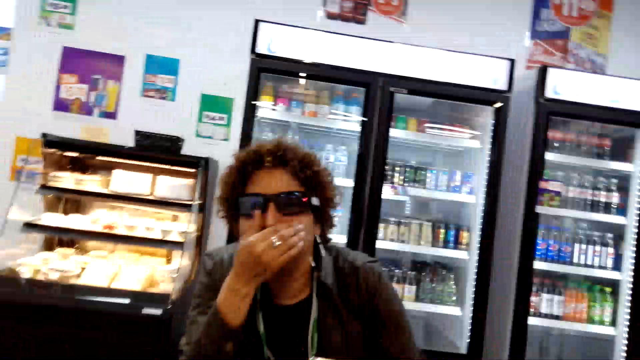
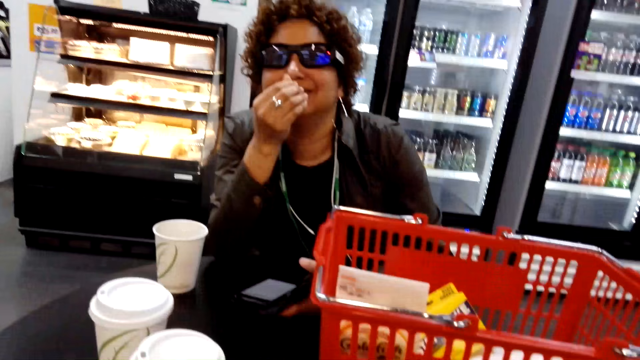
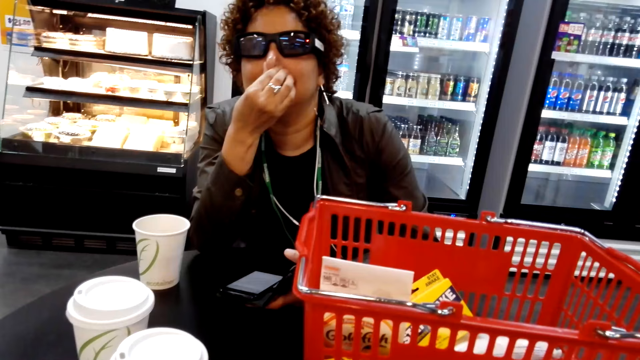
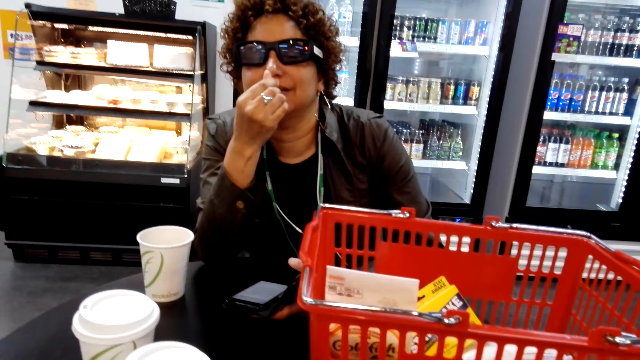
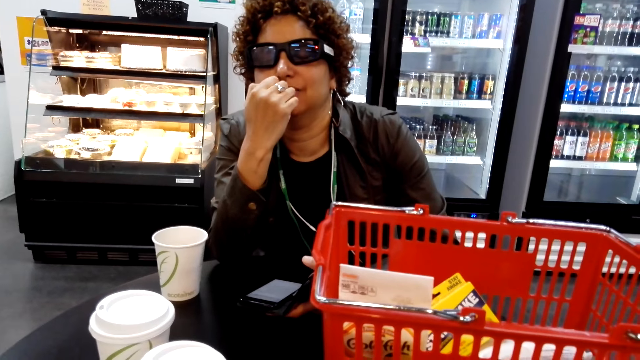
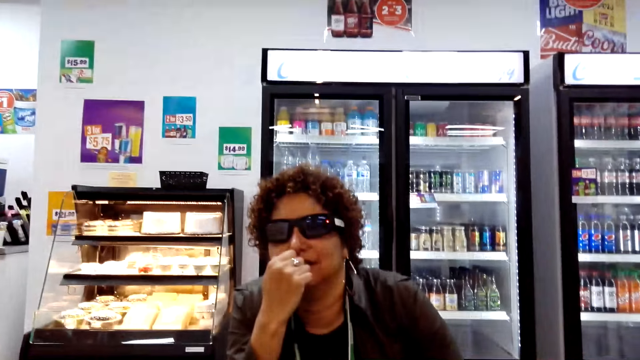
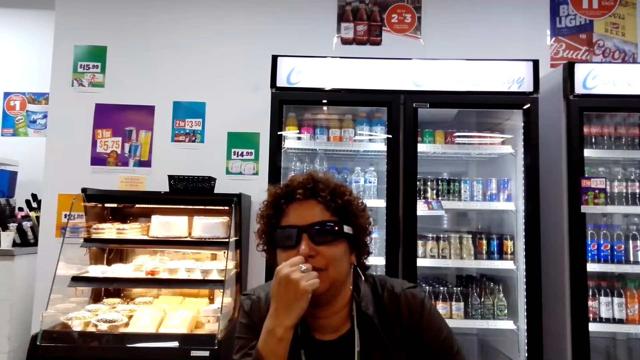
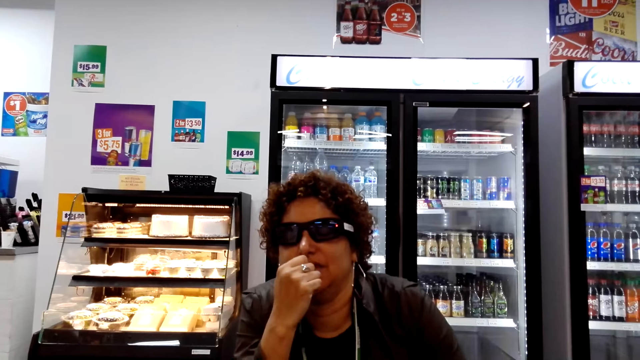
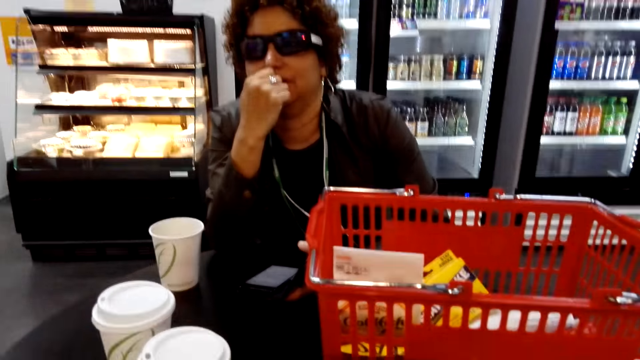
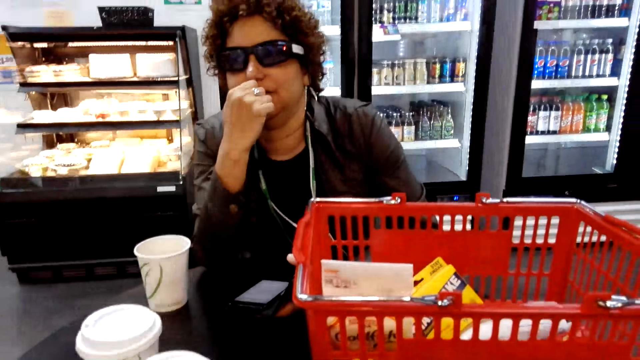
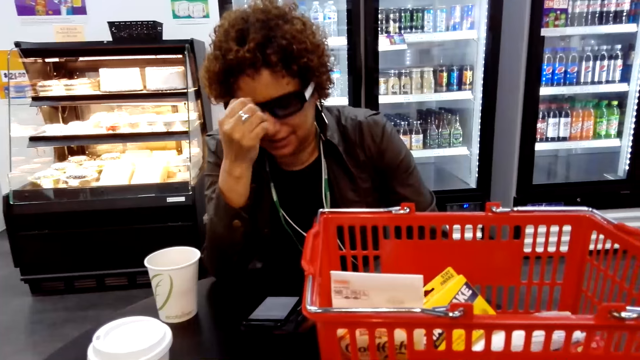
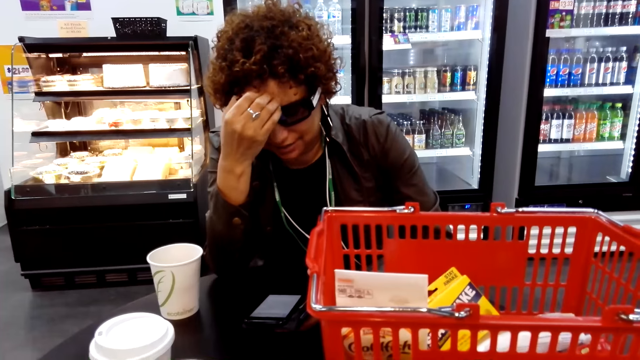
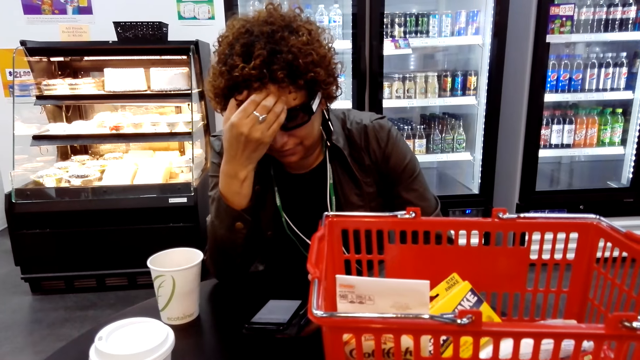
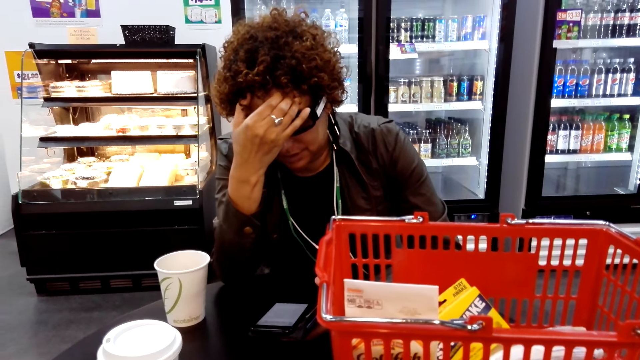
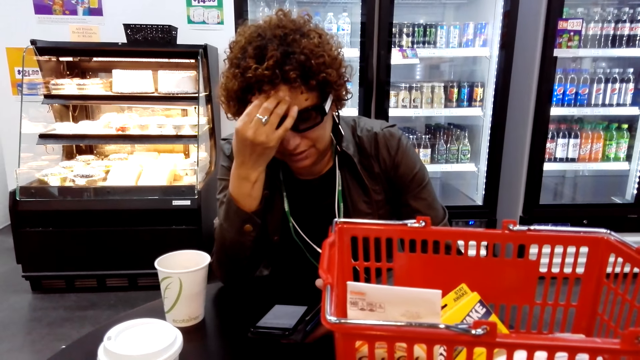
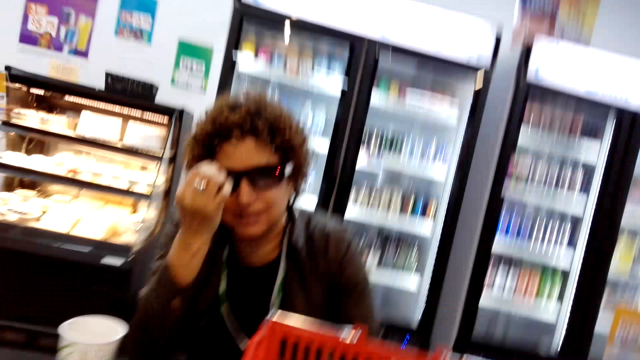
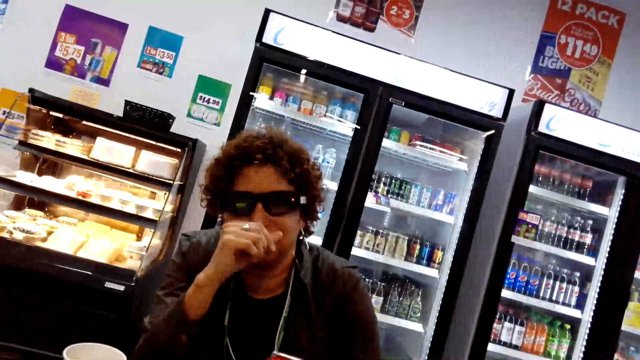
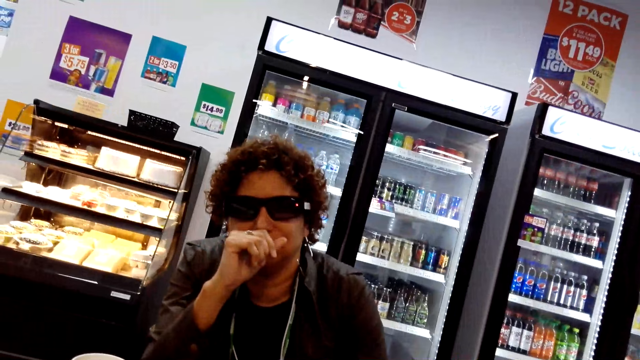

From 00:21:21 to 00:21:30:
A person covers the mouth. The person looks at the phone.

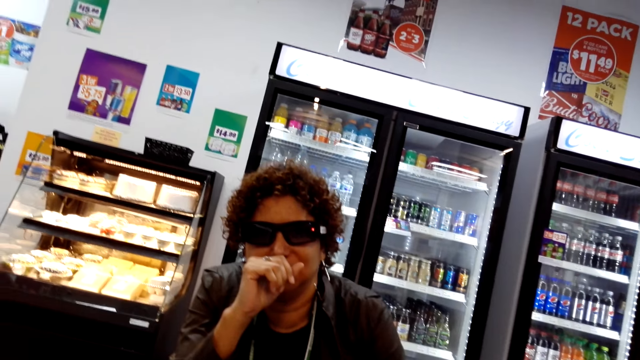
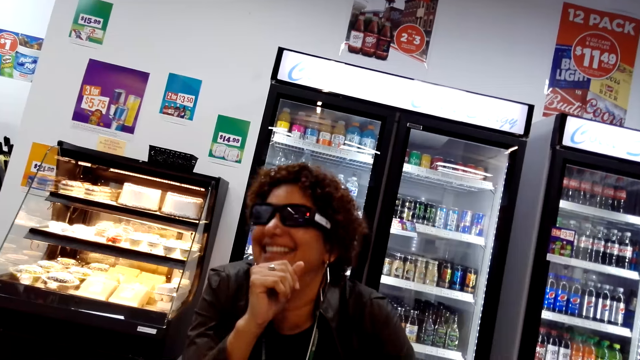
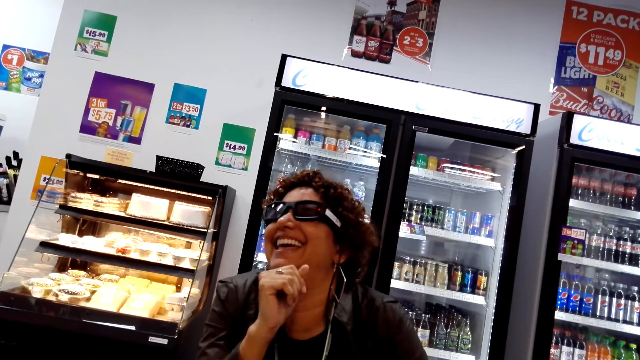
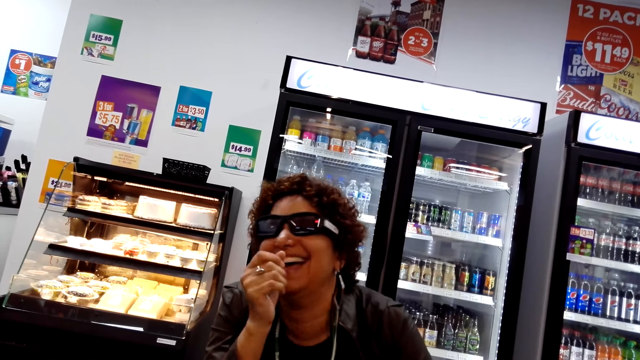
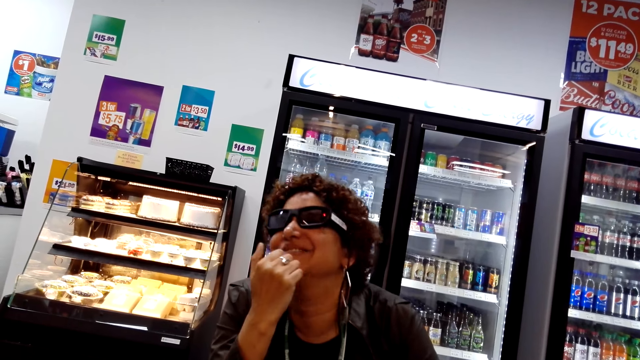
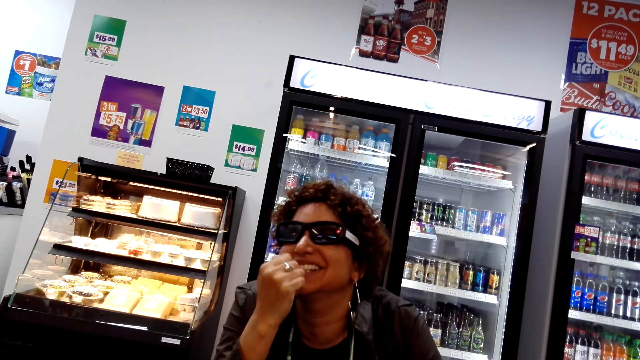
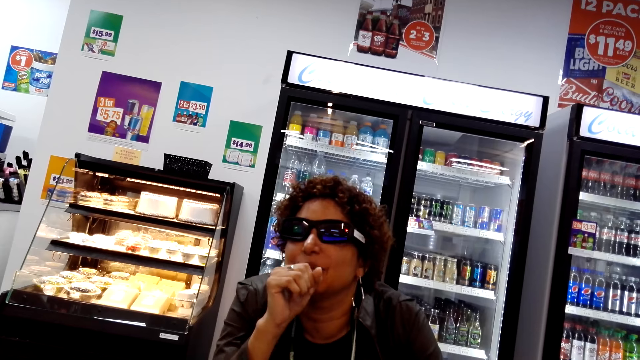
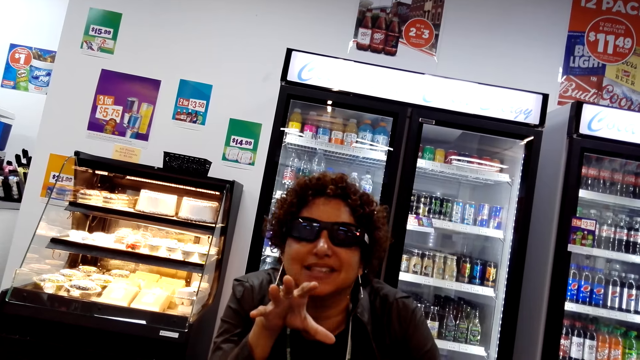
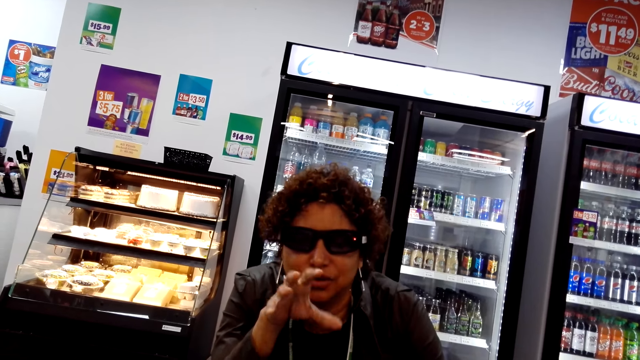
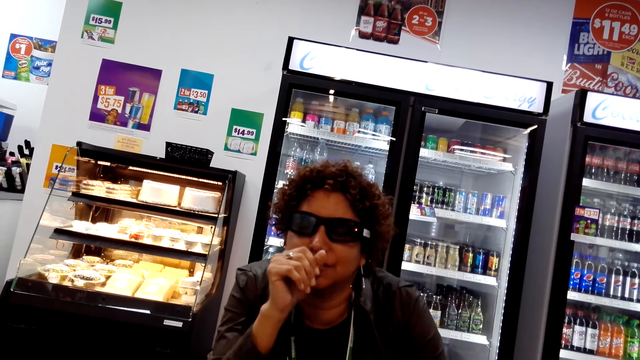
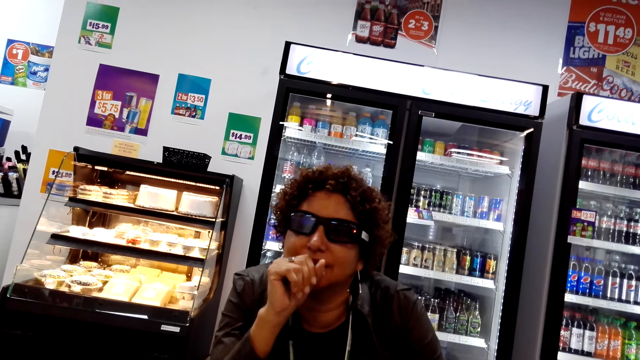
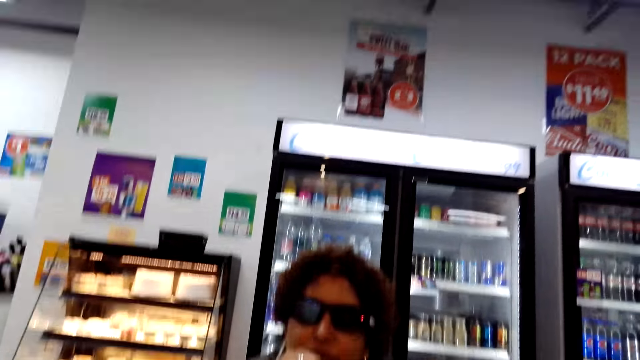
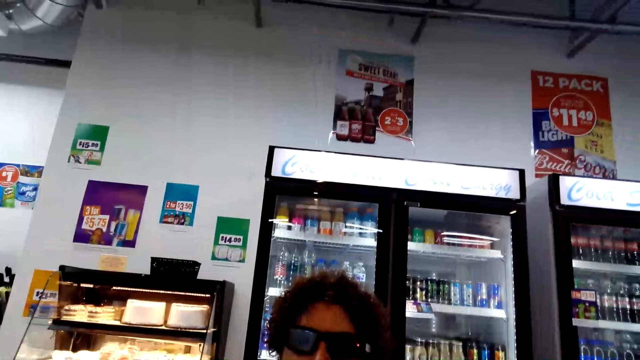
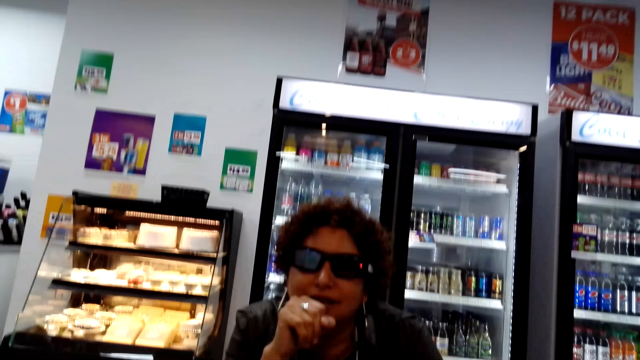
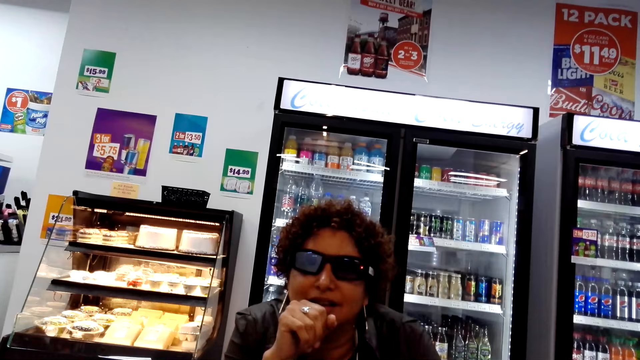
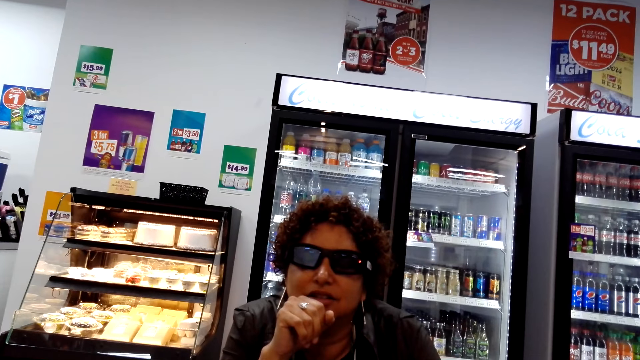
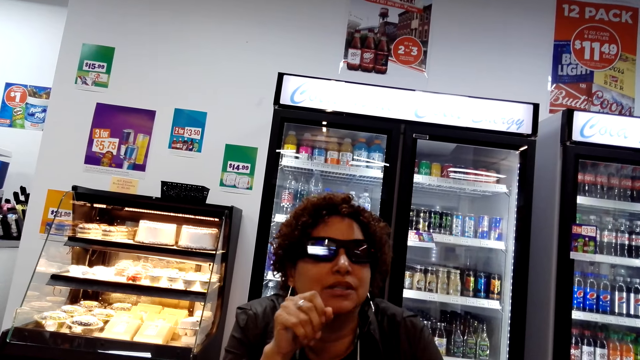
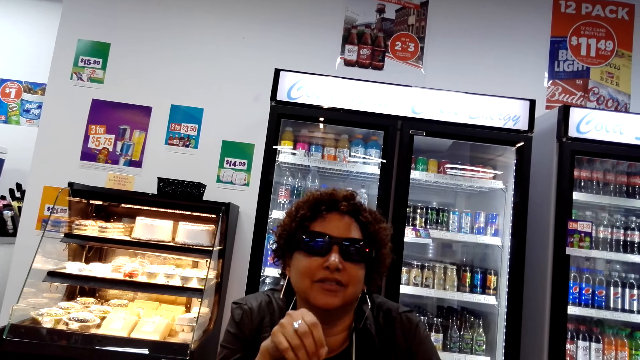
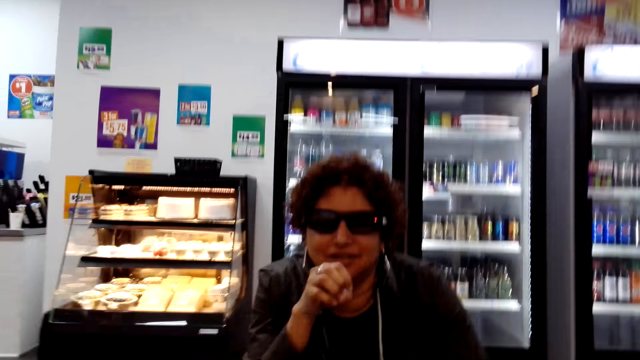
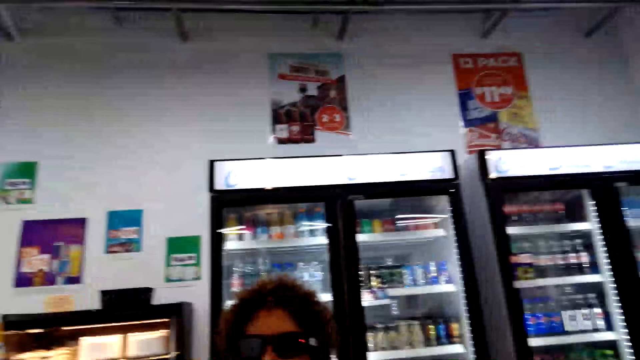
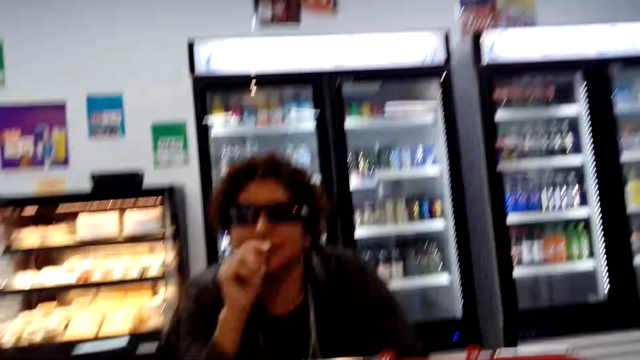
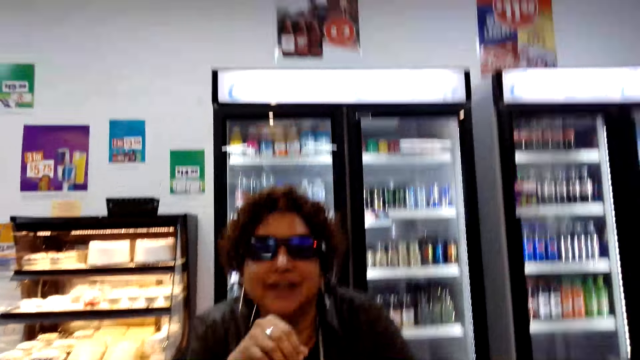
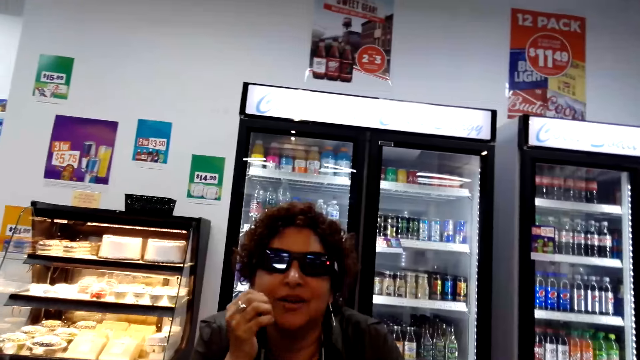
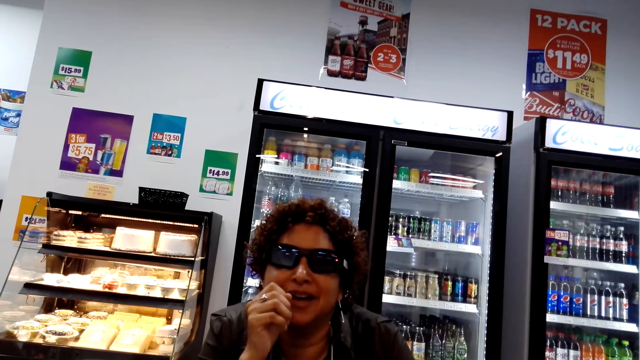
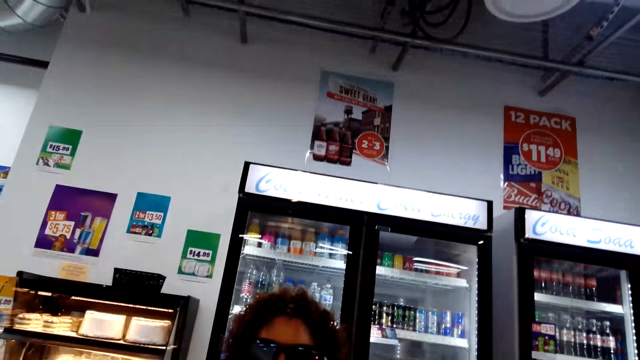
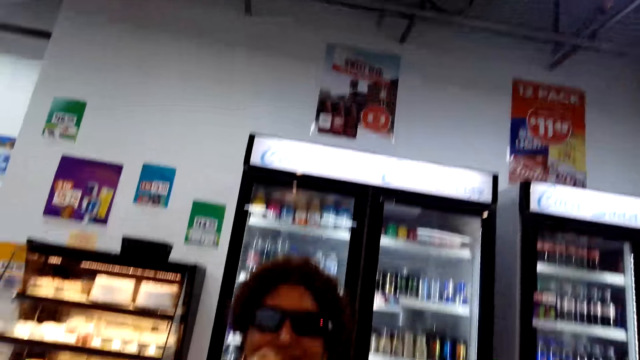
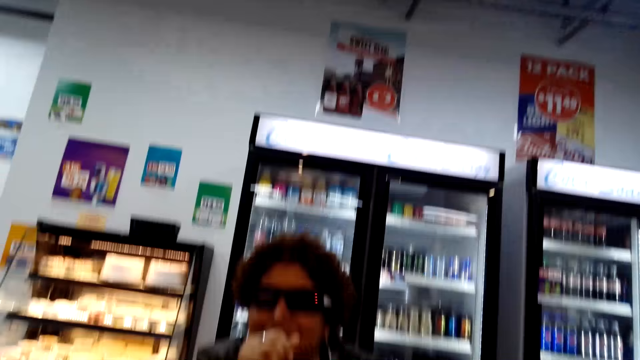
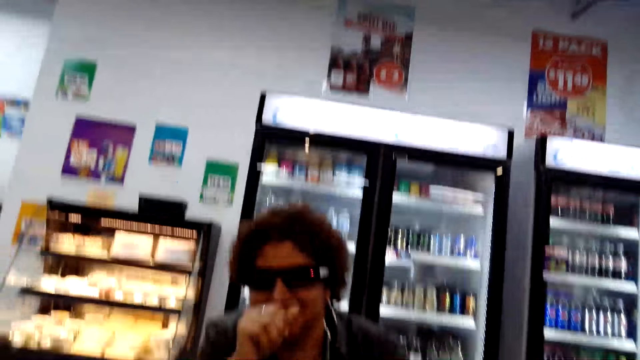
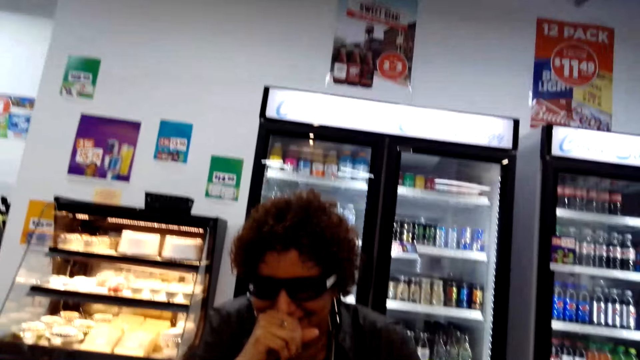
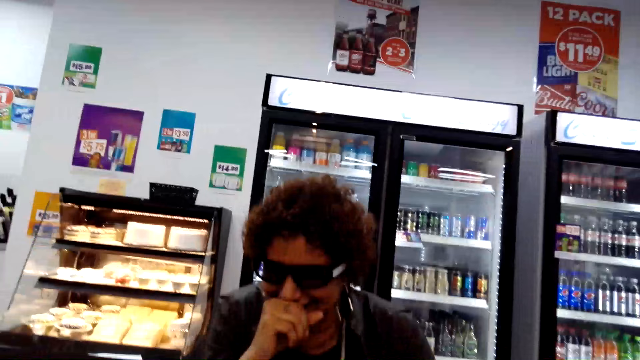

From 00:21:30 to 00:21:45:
The person moves her hand. The person laughs loud. The camera wearer talks to the person. The person talks to the camera wearer.
